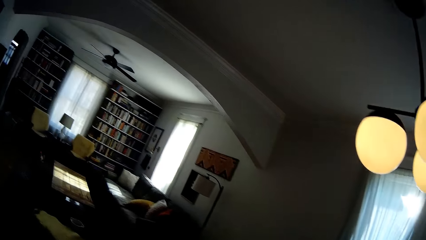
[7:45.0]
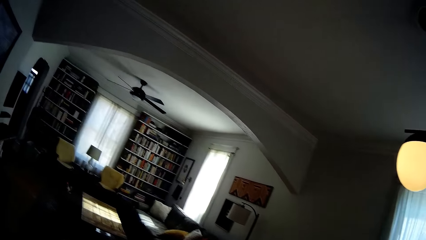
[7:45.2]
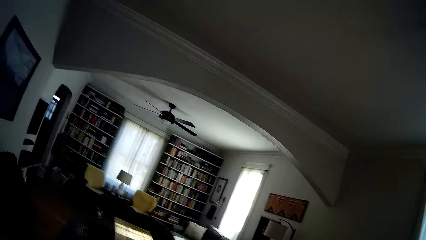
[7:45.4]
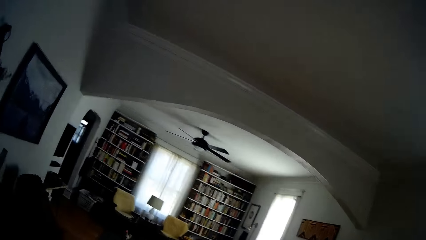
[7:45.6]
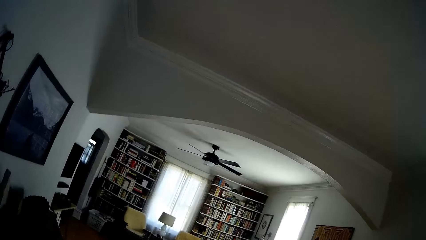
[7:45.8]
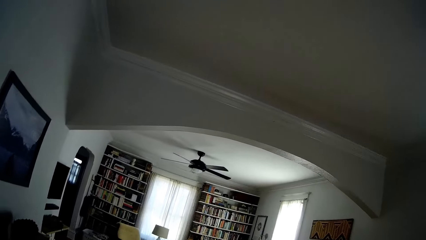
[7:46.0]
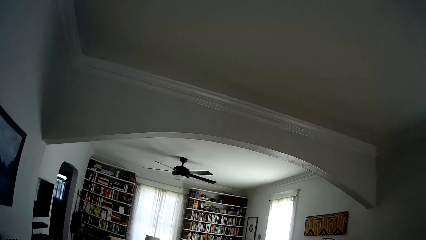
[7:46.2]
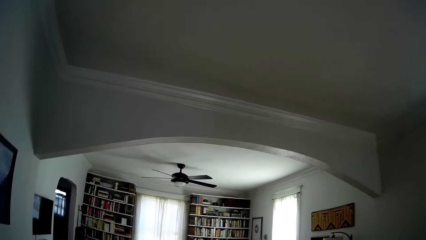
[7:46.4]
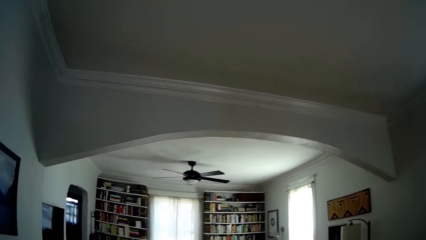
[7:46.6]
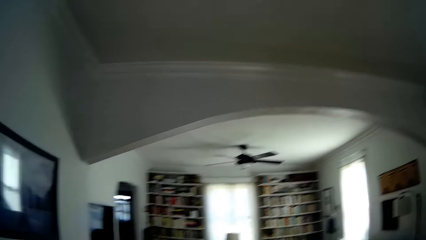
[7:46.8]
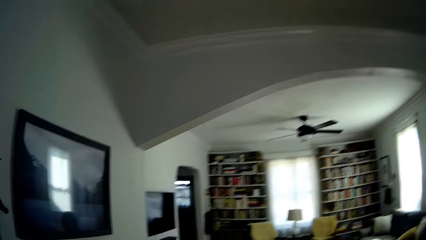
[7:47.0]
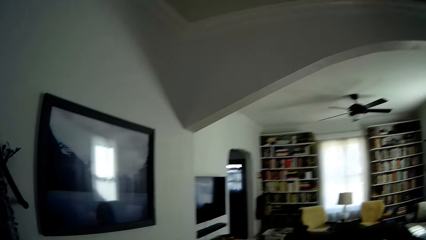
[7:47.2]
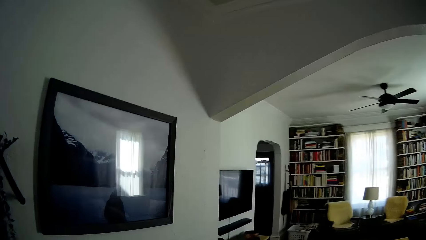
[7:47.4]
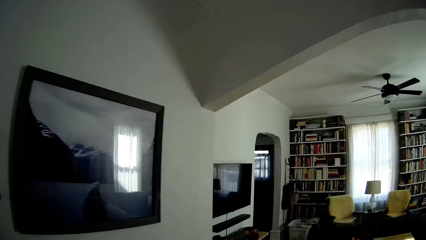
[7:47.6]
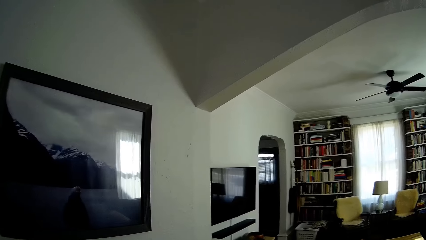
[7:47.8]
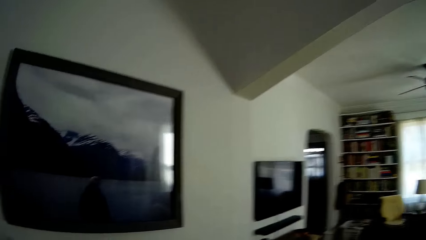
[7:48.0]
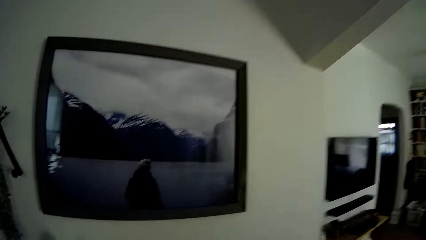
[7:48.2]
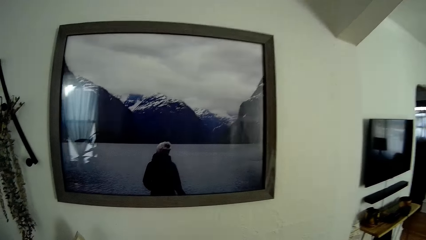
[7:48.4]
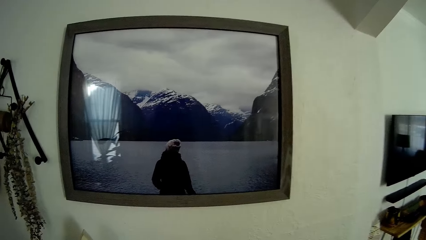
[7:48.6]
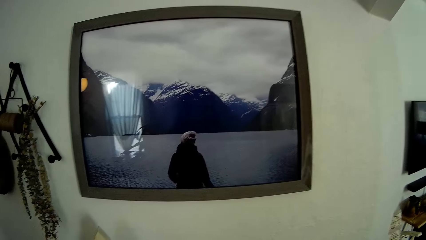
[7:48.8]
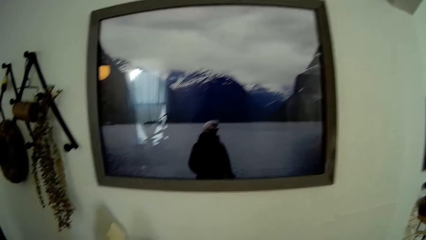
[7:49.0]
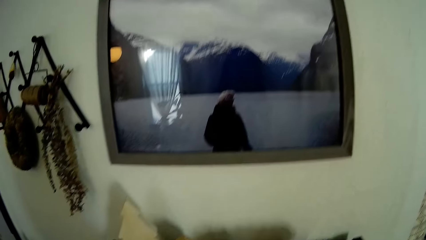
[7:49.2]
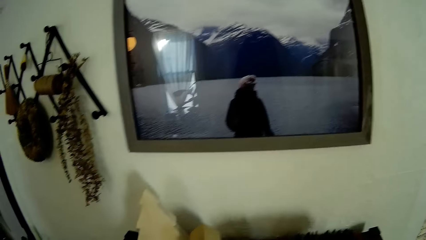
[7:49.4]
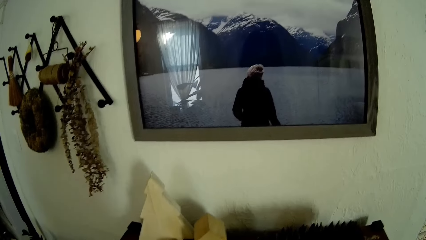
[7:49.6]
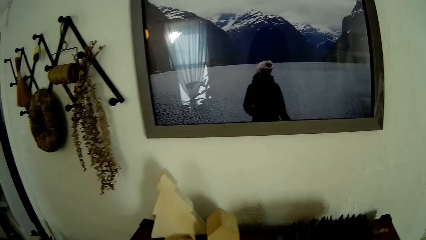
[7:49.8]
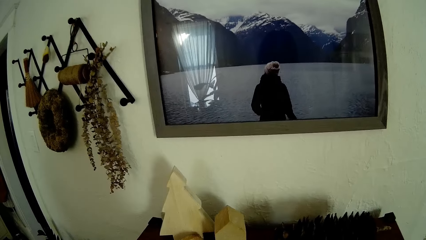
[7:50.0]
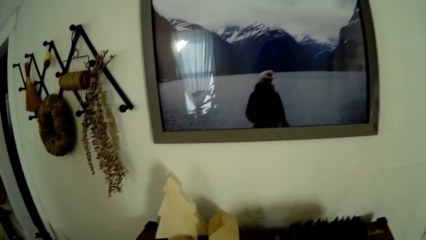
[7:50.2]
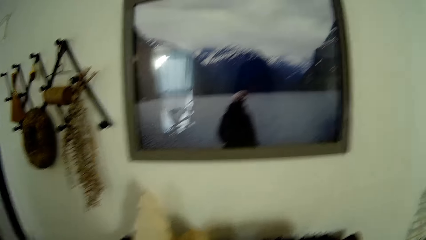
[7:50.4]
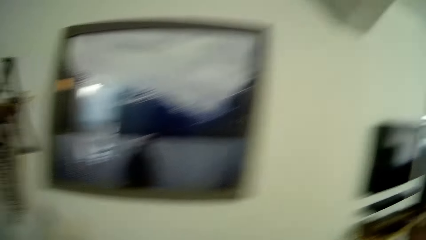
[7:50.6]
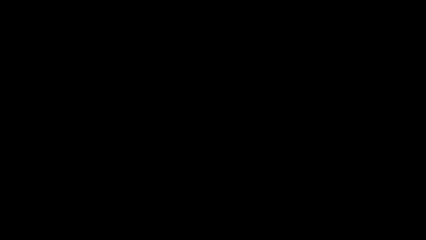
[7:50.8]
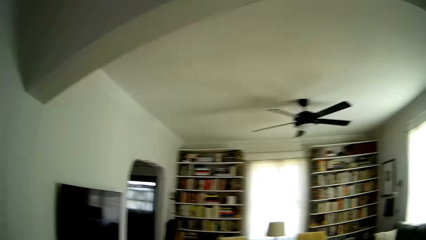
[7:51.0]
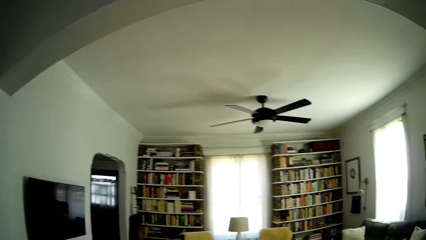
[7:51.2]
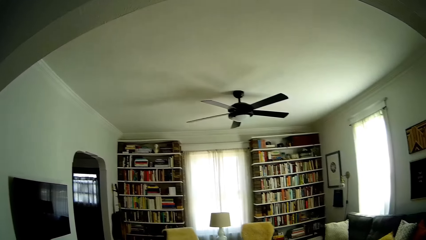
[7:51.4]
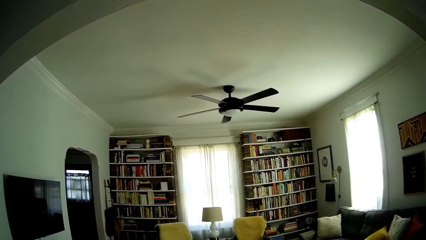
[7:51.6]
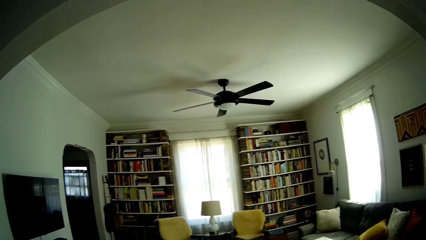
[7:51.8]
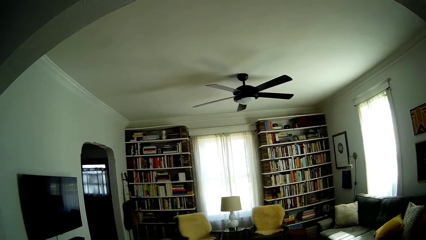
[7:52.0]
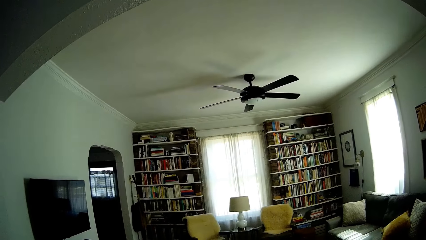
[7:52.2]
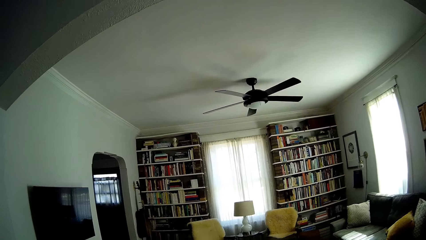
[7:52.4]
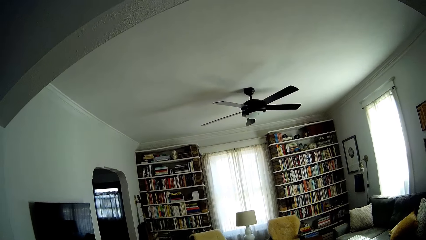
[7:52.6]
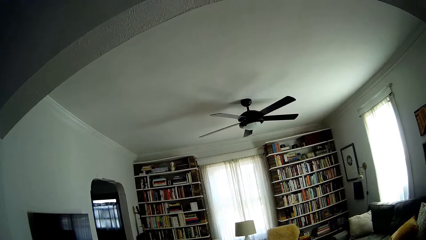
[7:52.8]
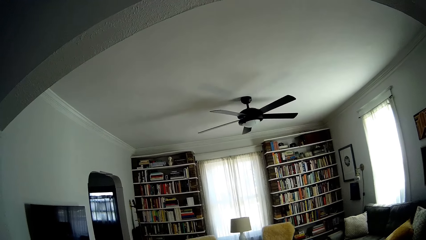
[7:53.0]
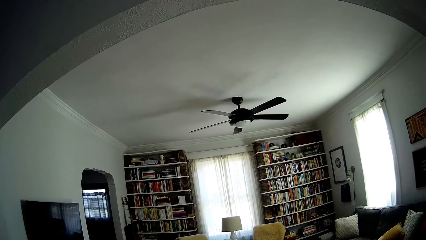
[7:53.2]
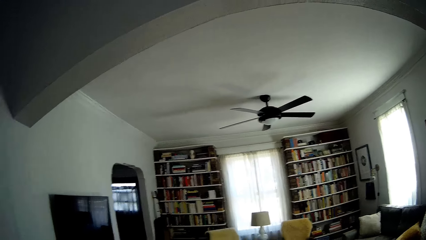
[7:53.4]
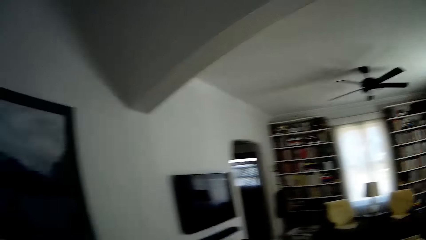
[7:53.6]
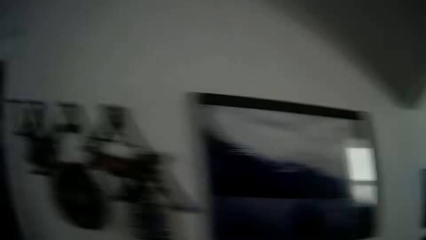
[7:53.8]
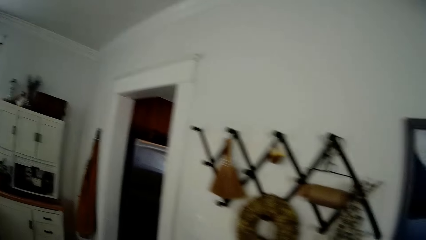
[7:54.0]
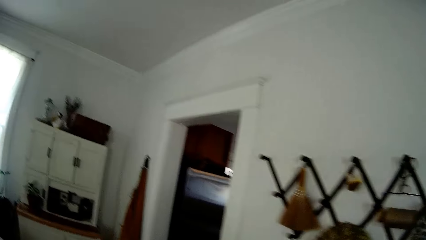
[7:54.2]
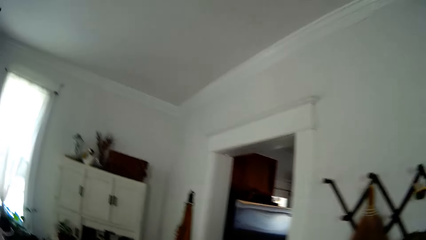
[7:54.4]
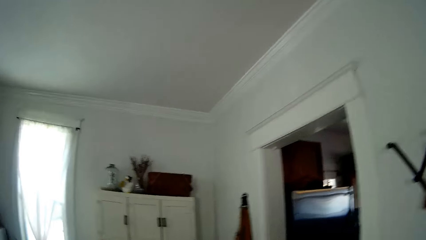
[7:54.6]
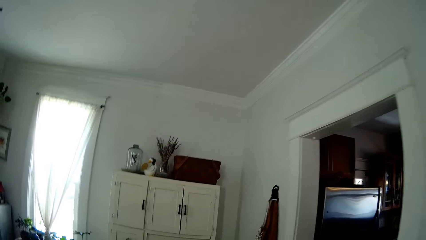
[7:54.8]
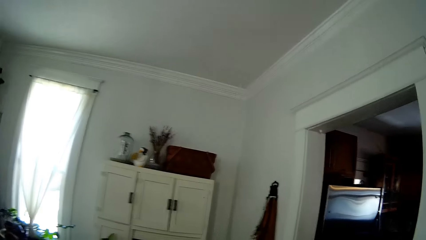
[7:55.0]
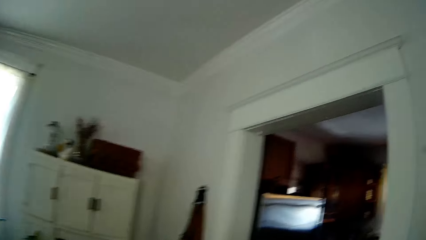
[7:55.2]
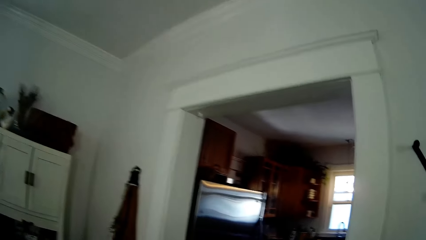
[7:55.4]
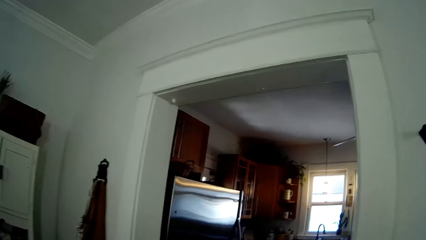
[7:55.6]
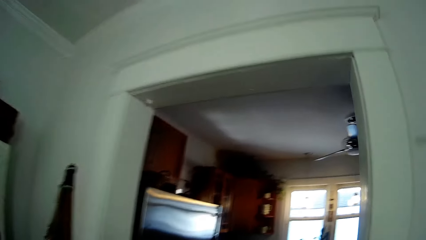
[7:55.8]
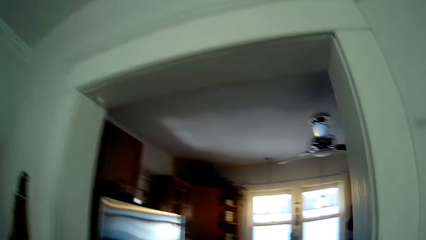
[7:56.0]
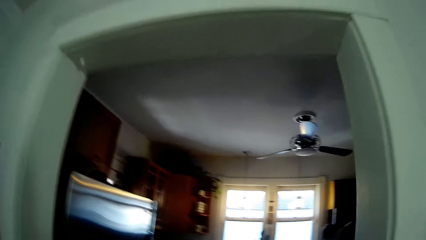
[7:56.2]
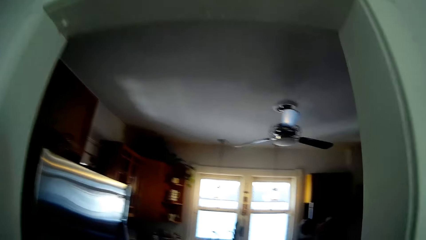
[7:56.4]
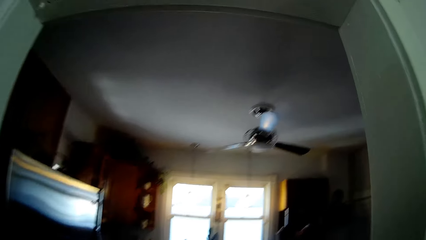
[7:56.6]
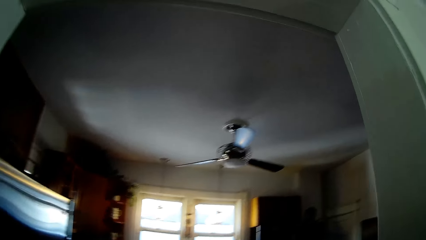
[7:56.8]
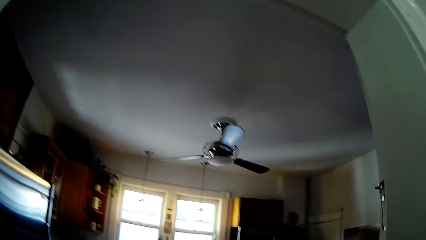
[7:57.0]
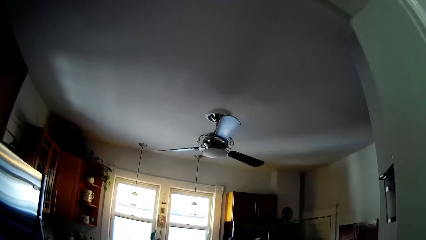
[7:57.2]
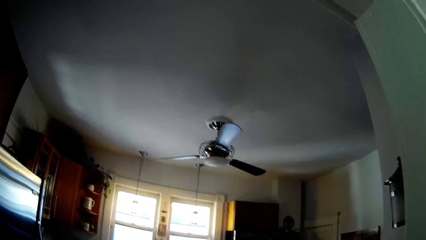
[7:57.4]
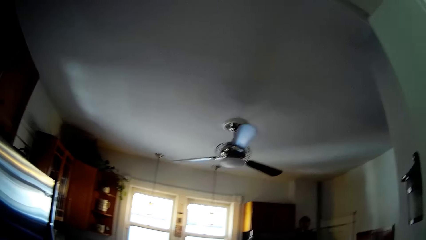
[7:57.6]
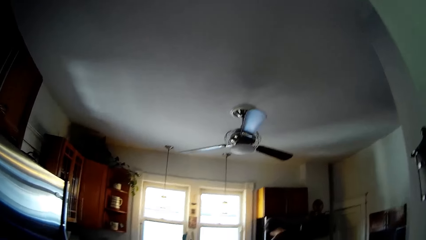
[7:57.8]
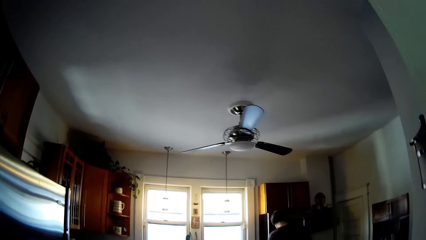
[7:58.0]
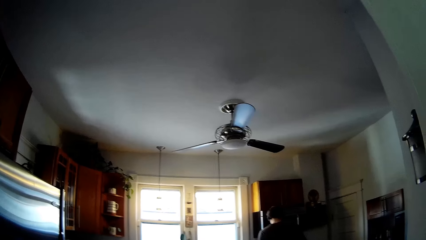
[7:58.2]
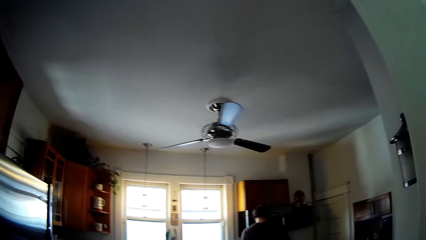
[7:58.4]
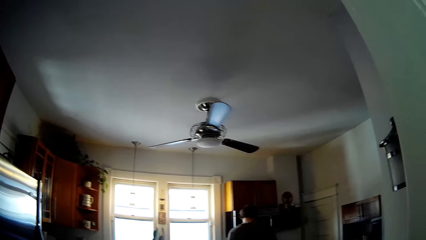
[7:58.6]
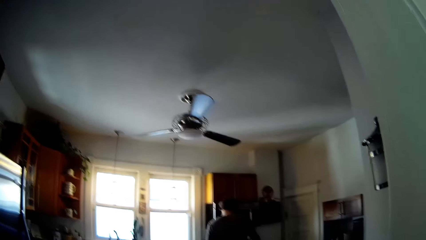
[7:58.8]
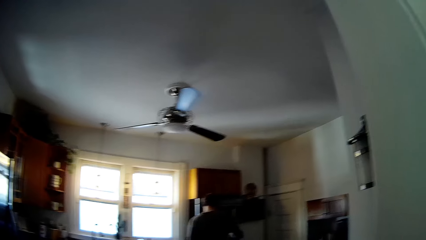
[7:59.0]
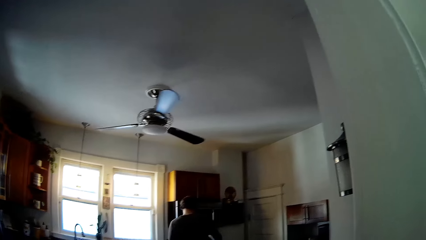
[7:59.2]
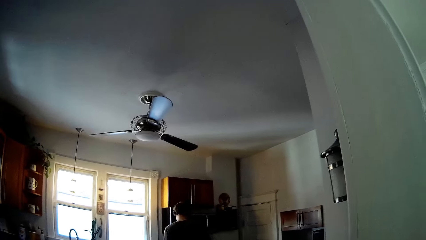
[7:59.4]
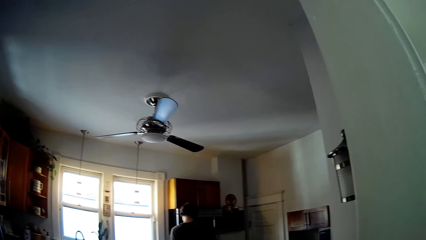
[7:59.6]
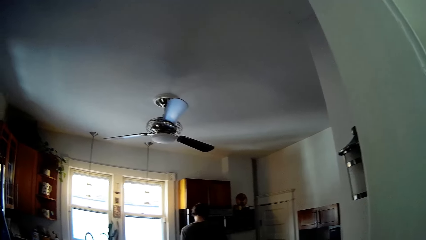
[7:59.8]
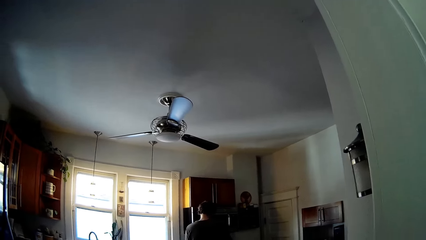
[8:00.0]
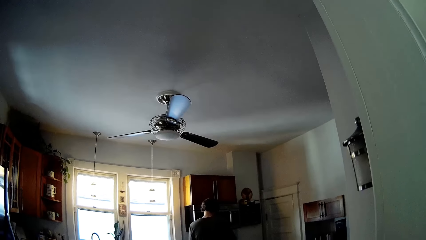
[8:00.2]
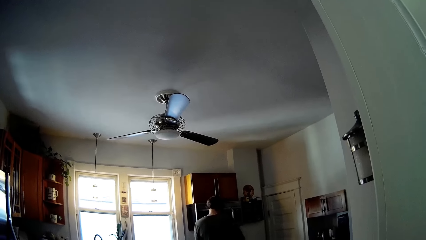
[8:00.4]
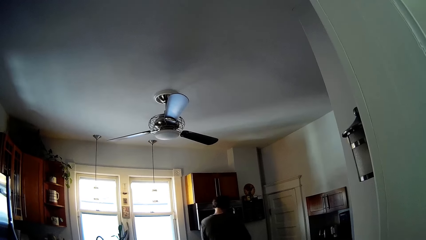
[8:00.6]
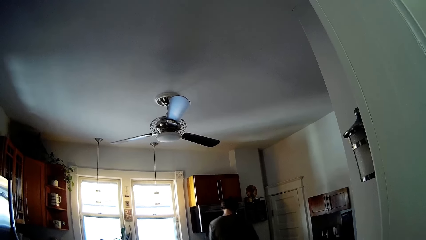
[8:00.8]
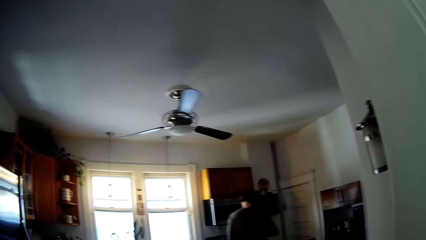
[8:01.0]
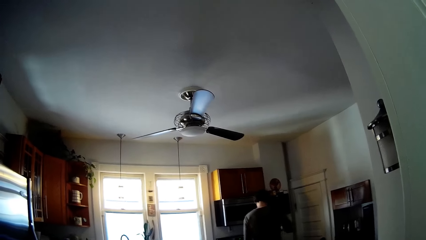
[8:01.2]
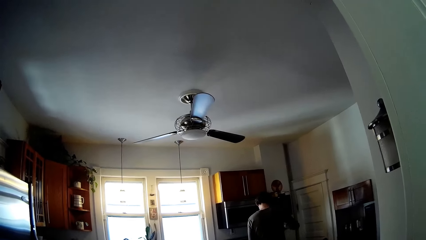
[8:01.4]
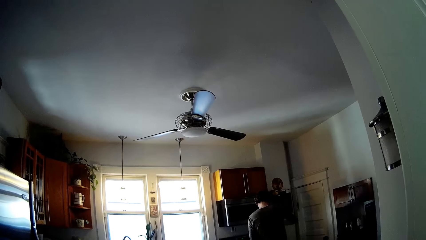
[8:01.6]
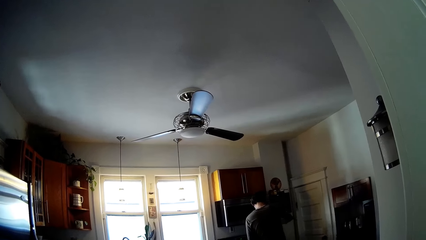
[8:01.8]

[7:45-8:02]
The camera wearer walks away from the table. They interact with the man. They look at the picture. They turn to the other side. They walk towards the kitchen from the dining room.
